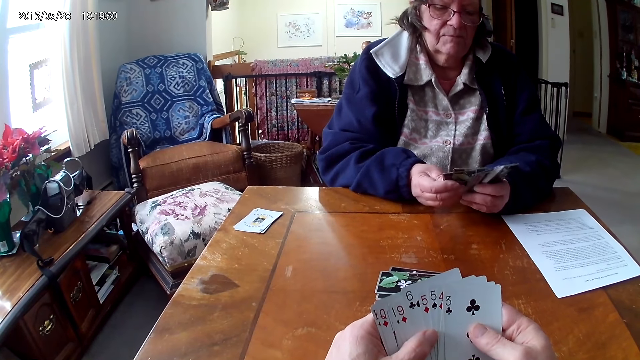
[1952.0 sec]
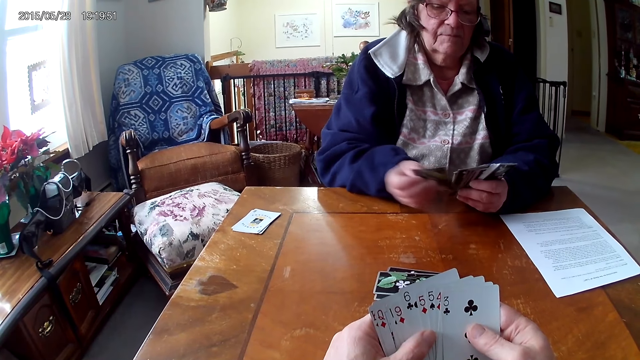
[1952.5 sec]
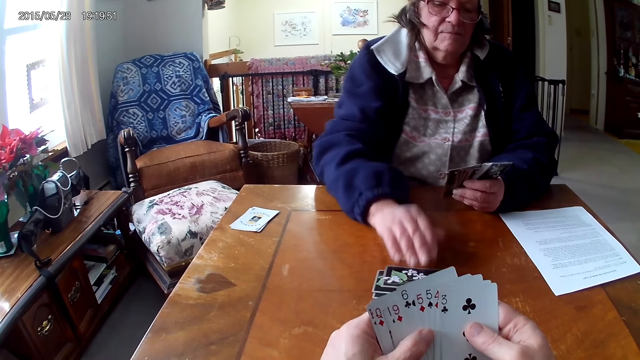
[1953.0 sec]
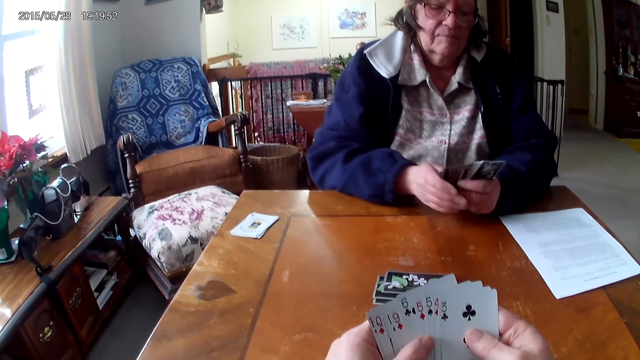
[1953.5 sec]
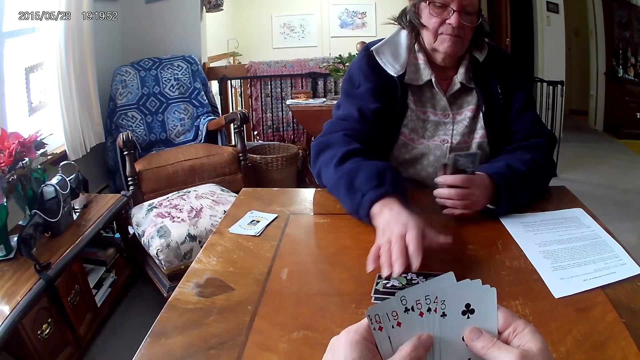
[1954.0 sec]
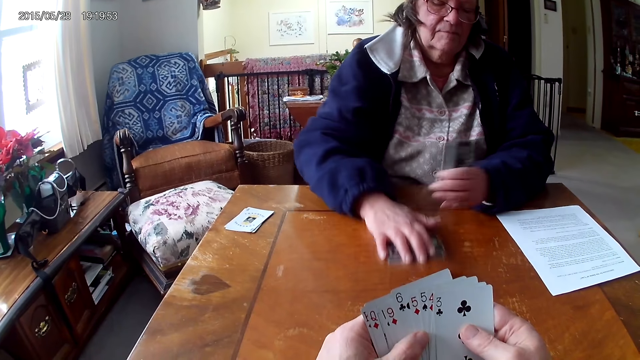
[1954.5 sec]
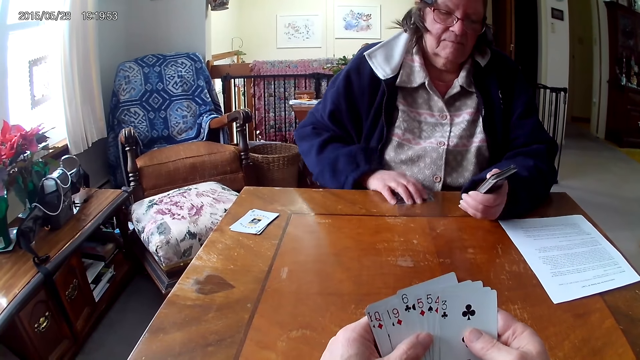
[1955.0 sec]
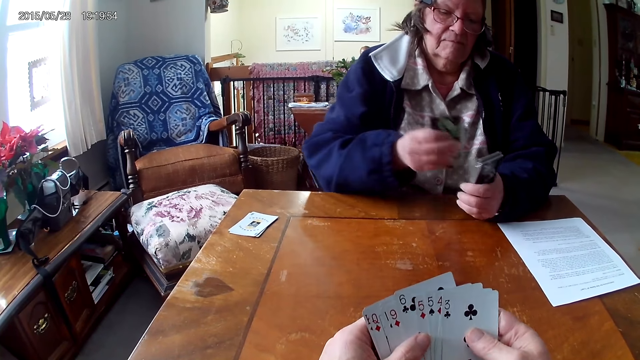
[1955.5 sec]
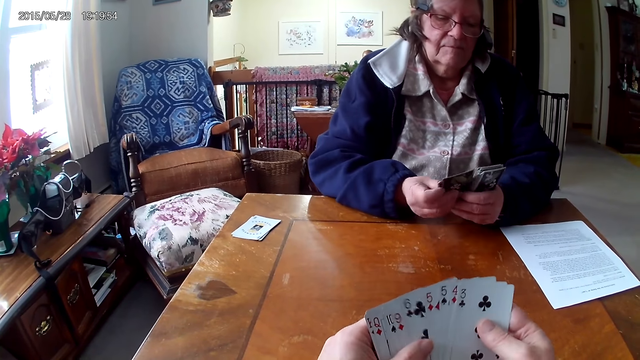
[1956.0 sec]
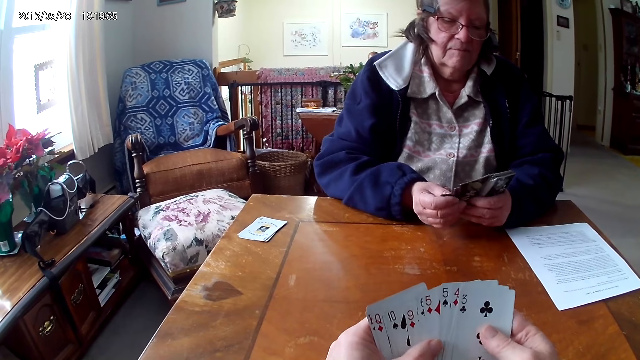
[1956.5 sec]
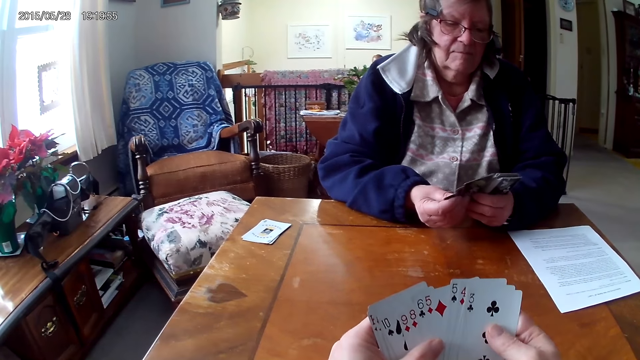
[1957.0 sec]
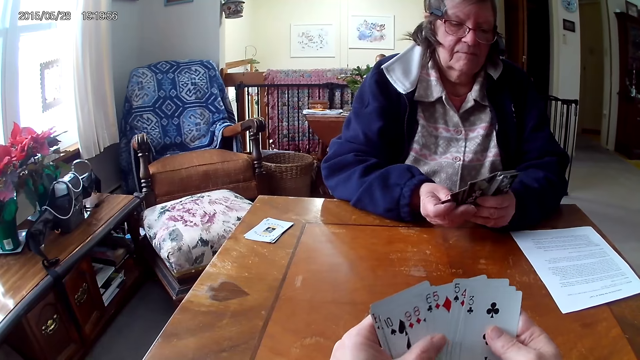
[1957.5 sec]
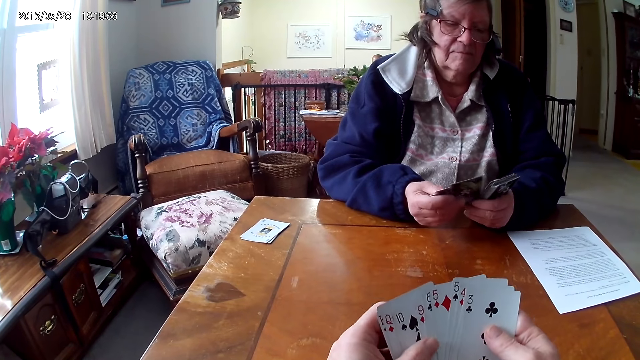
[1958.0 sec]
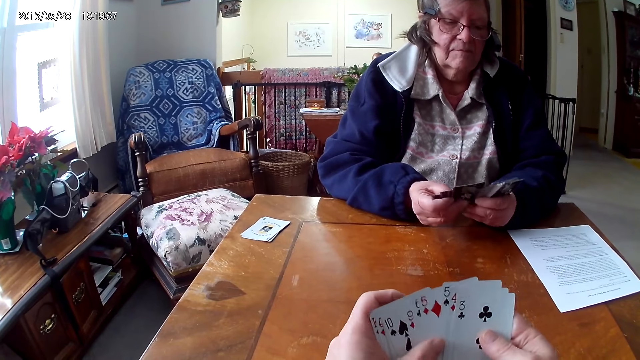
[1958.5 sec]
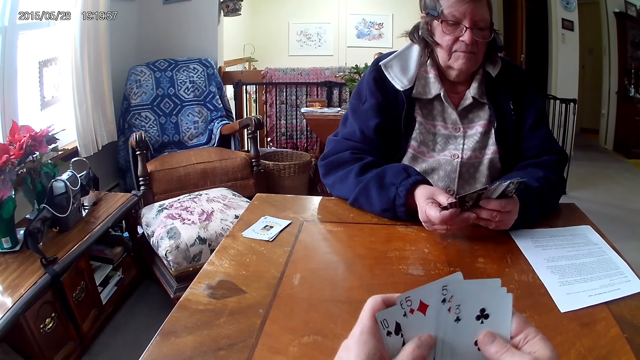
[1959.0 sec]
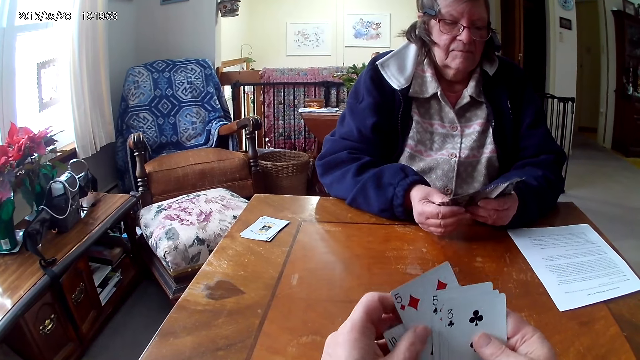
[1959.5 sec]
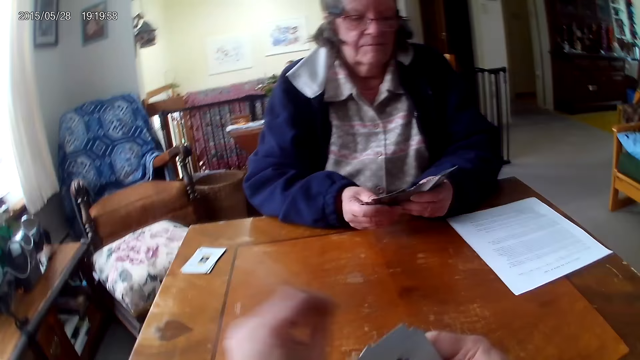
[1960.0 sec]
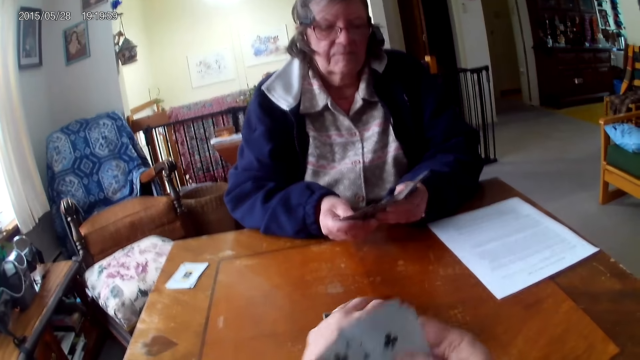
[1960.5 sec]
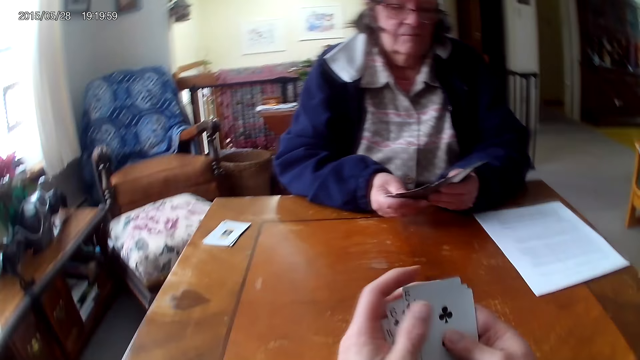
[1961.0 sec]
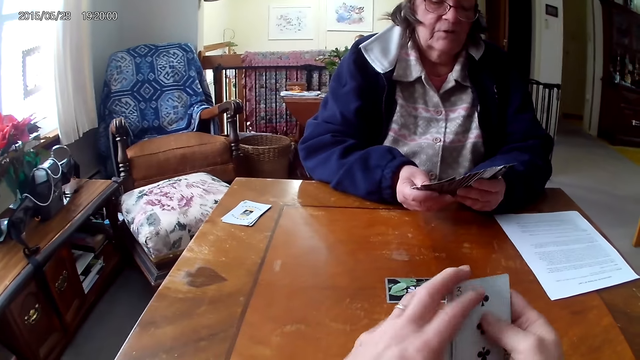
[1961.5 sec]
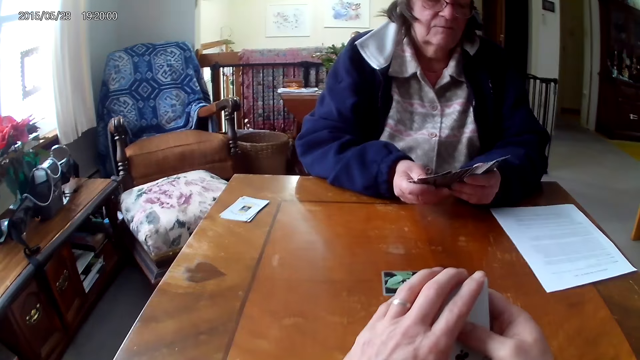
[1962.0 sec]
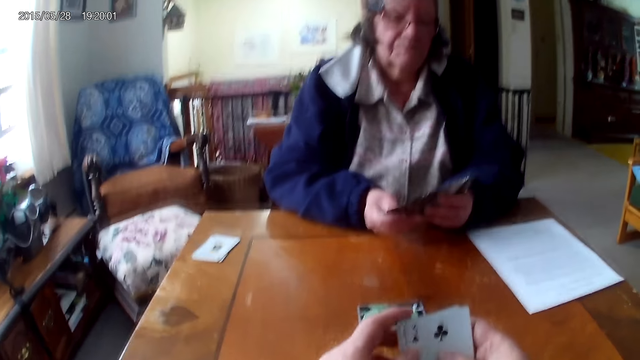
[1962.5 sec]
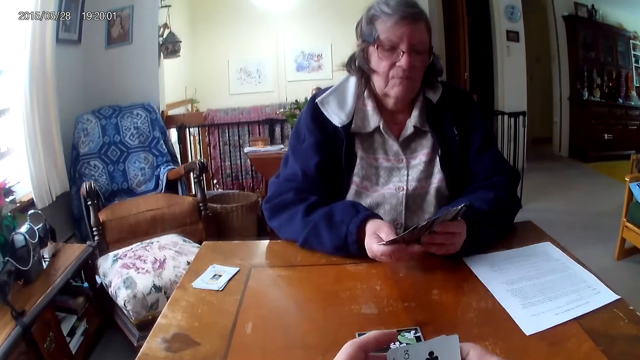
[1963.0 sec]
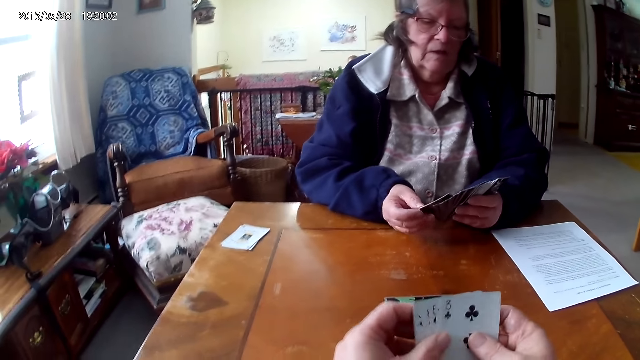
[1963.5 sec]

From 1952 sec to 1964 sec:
A lady puts a card on the table and takes cards. The camera wearer arranges cards. The lady arranges cards. The camera wearer puts a card on the table.

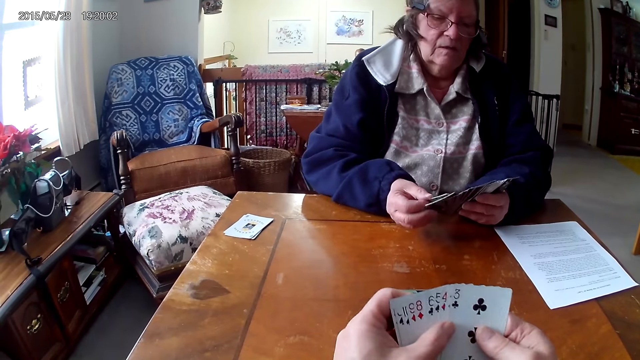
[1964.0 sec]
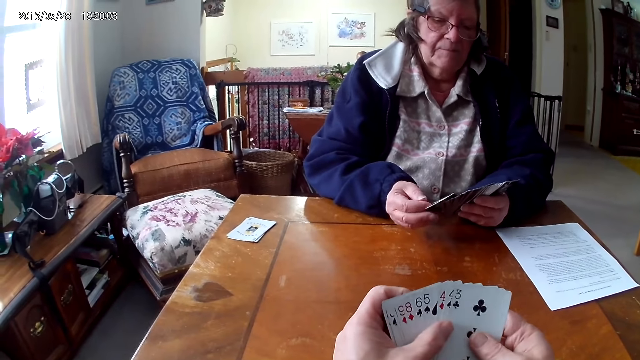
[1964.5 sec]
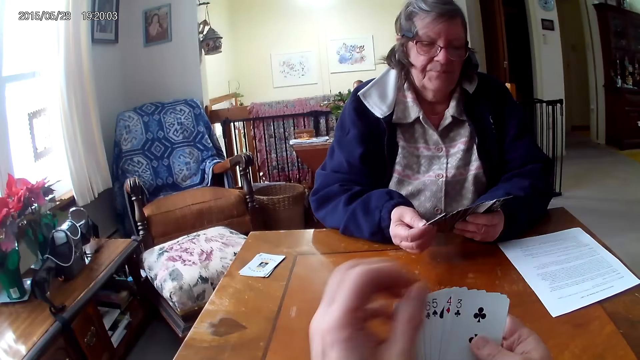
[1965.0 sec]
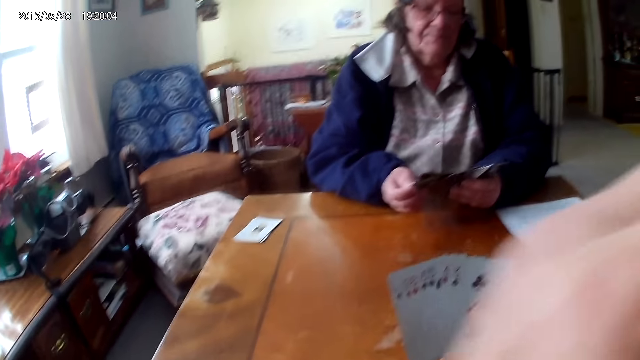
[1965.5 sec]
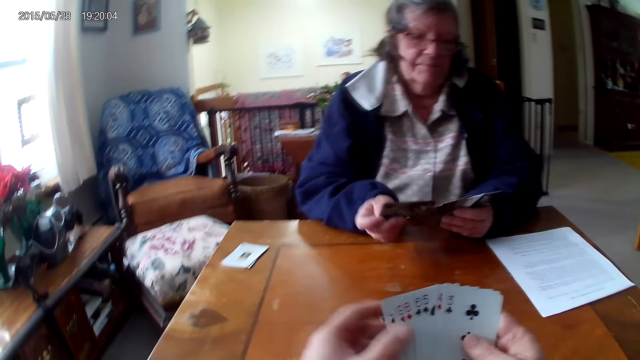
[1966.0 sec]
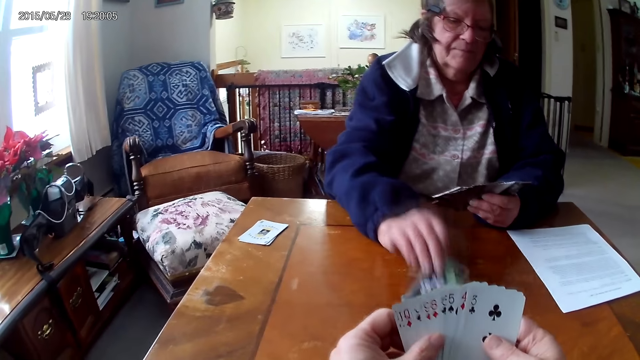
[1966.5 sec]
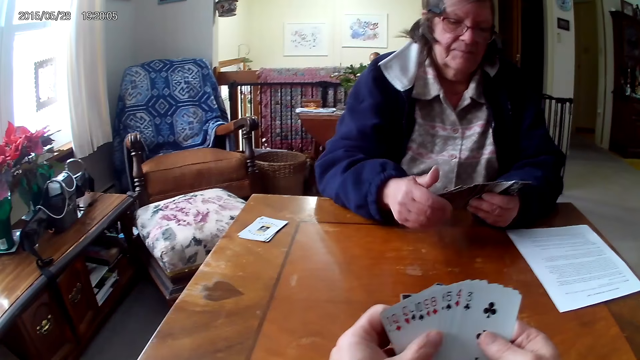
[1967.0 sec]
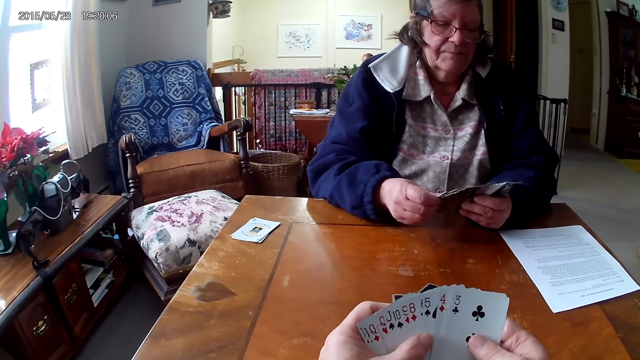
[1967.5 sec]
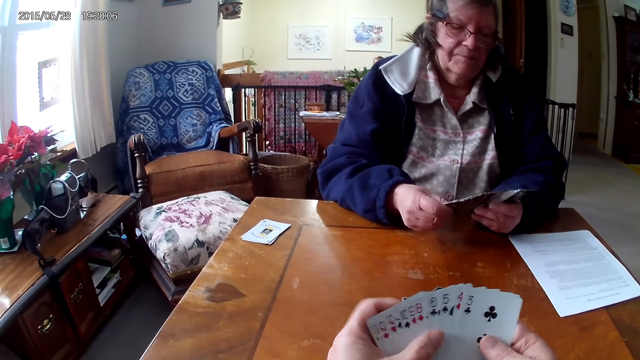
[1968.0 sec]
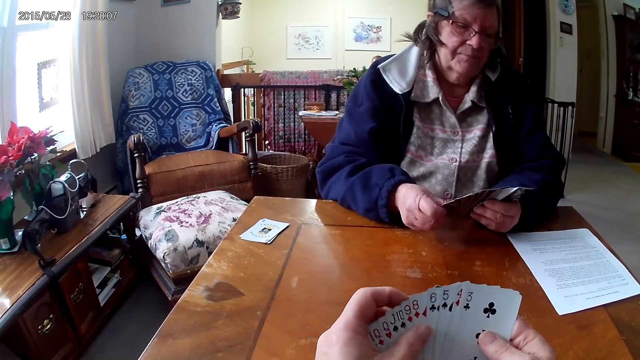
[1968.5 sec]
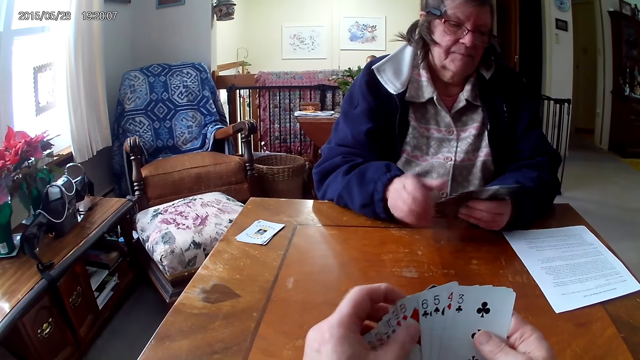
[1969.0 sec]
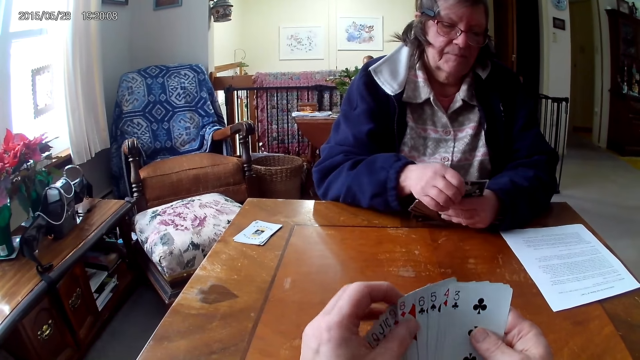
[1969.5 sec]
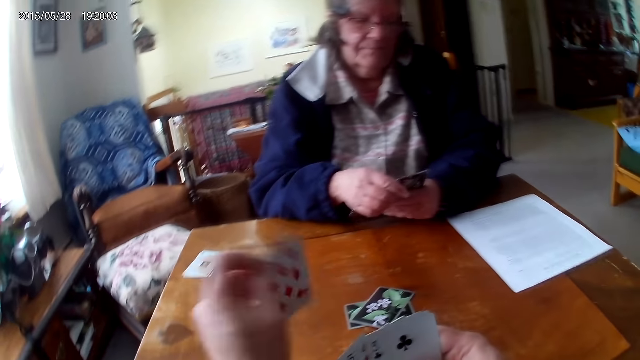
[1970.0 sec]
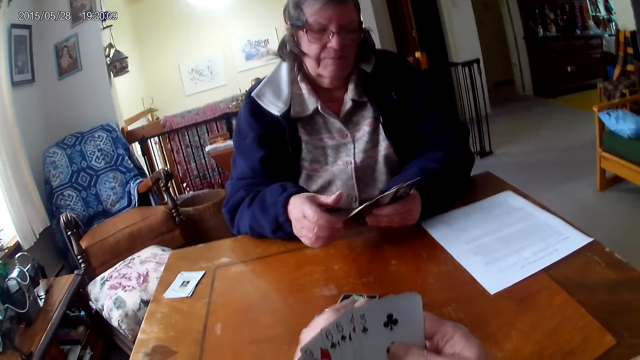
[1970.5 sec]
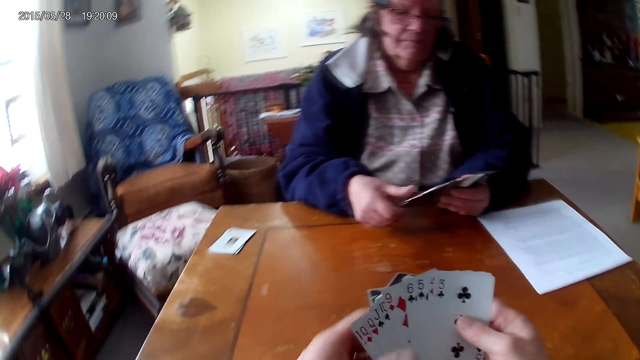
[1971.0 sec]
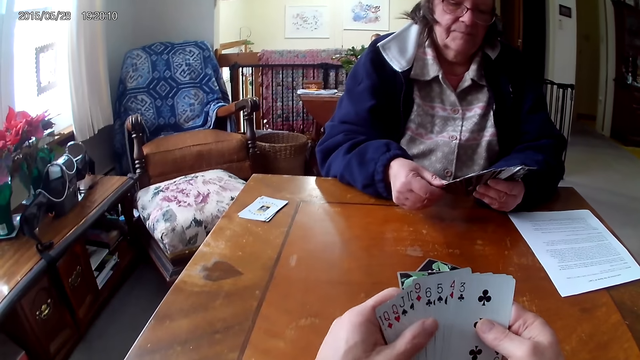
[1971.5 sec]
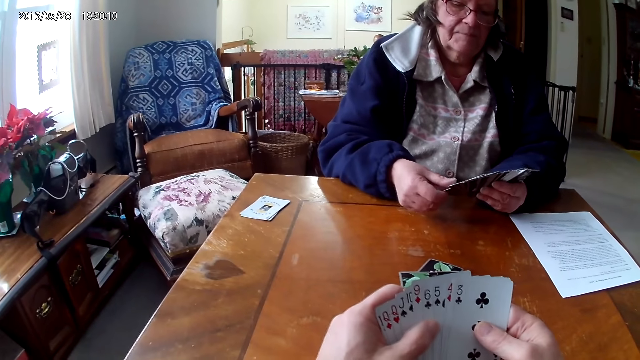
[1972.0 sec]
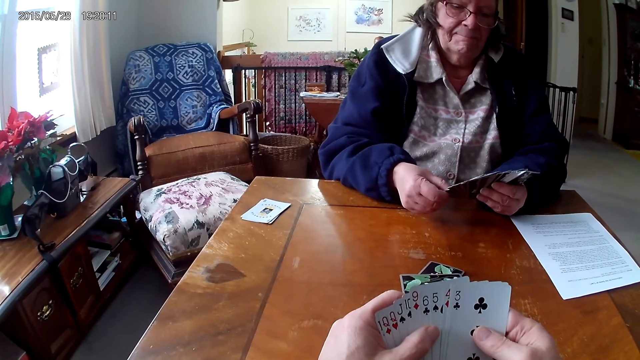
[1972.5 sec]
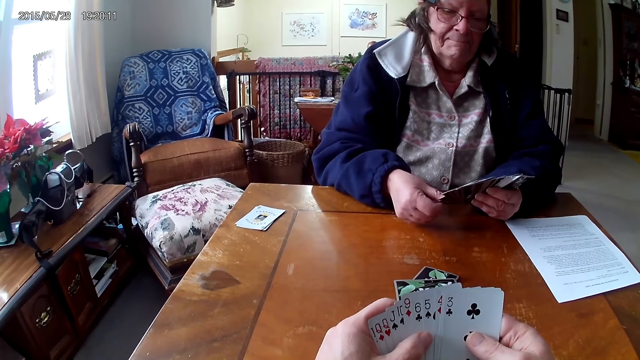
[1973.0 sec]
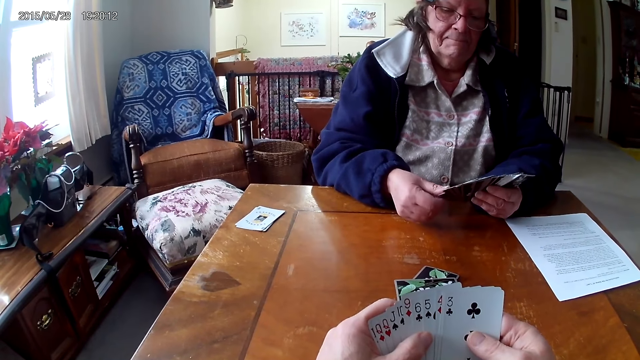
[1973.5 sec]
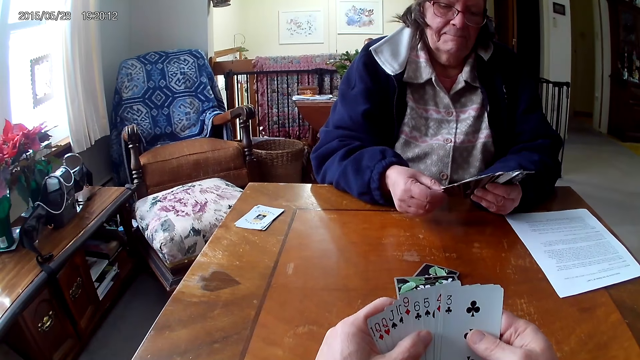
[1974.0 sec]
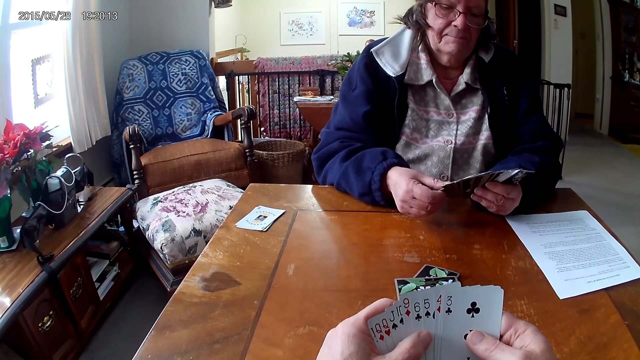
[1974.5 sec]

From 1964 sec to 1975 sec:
A lady puts a card on the table. The camera wearer puts a card on the table.
